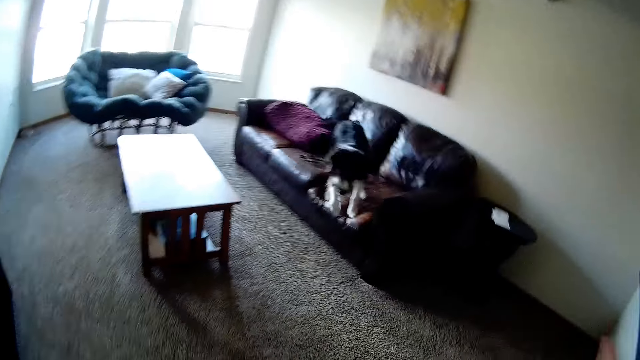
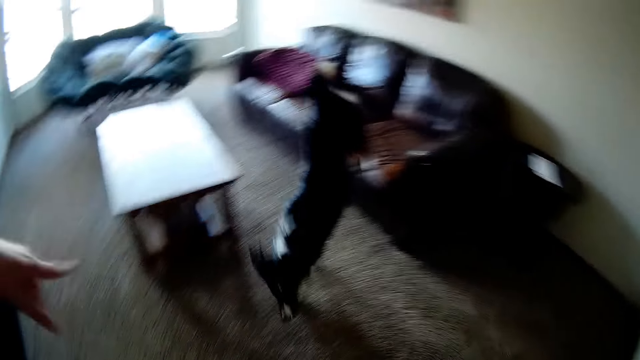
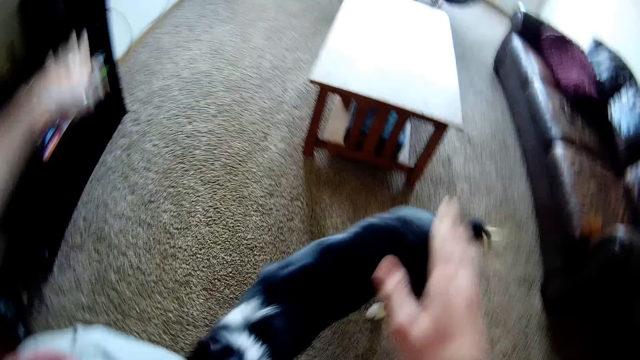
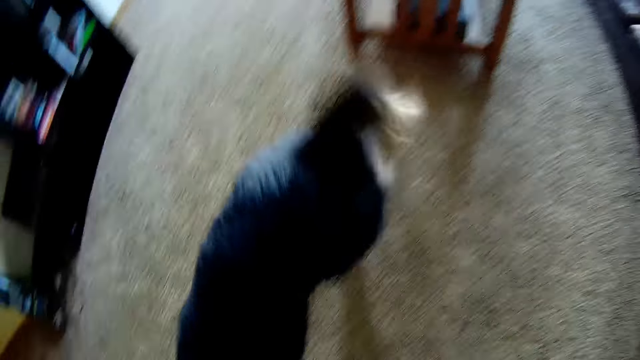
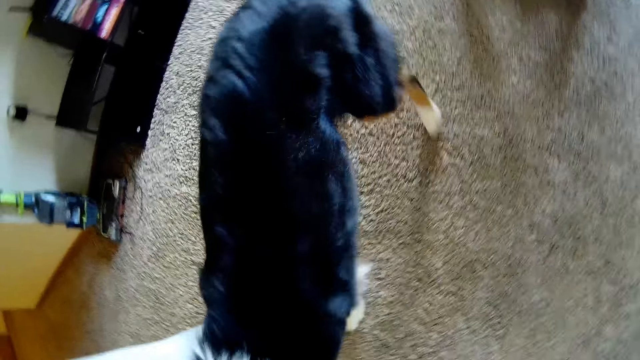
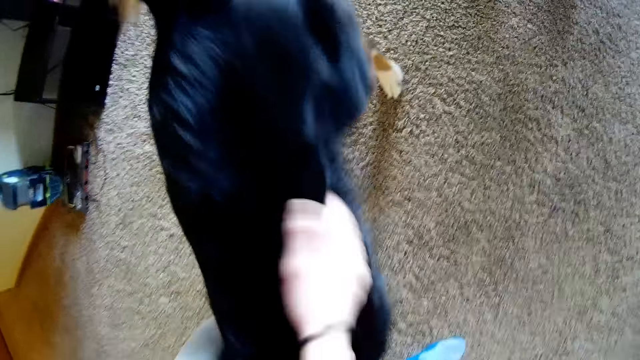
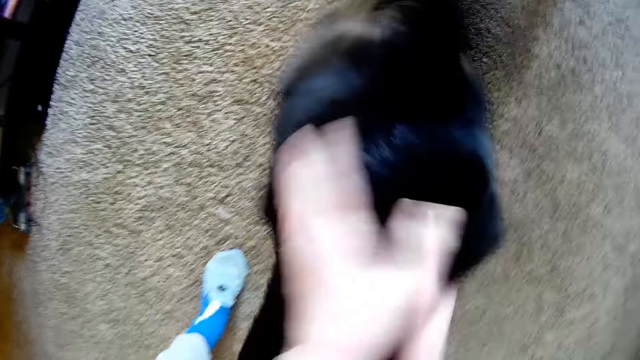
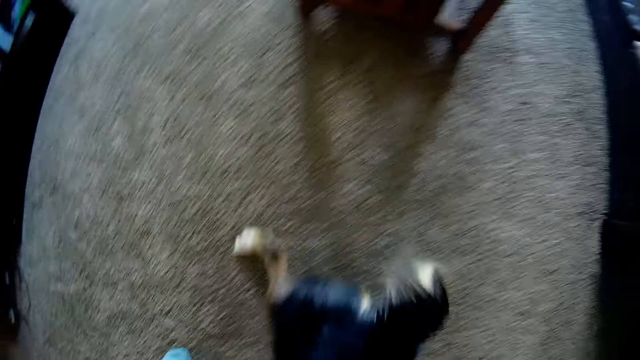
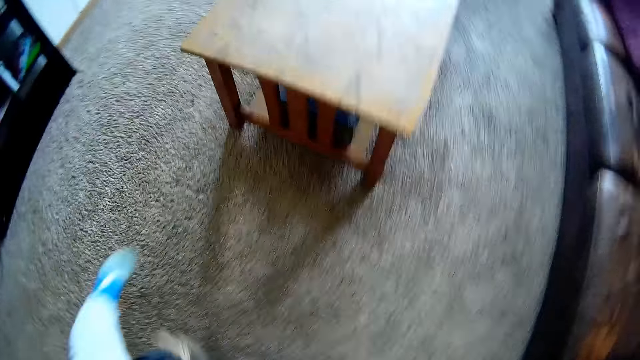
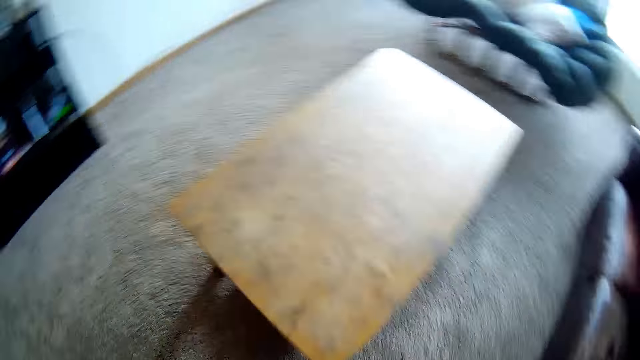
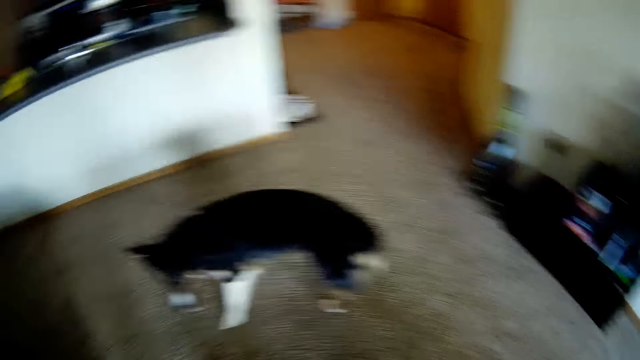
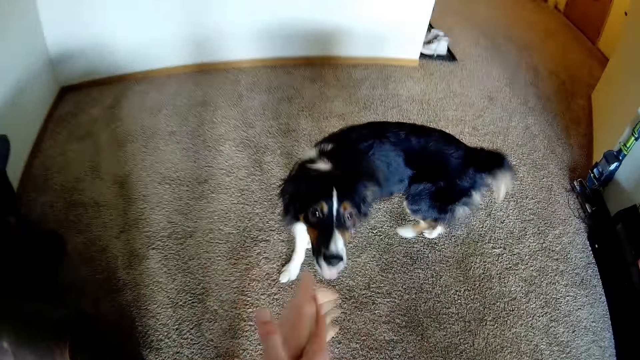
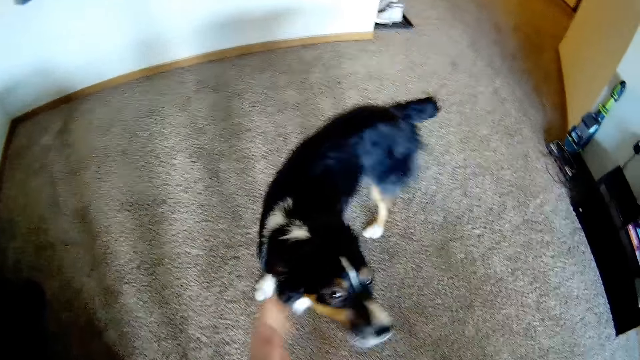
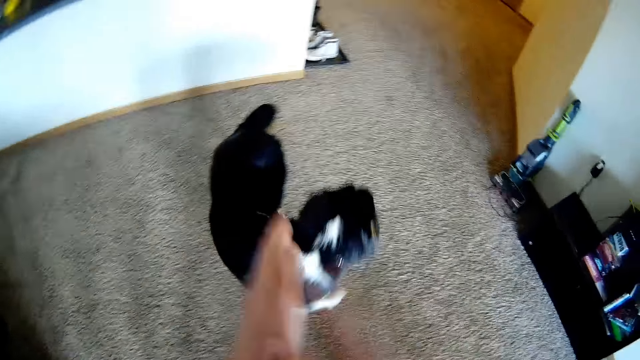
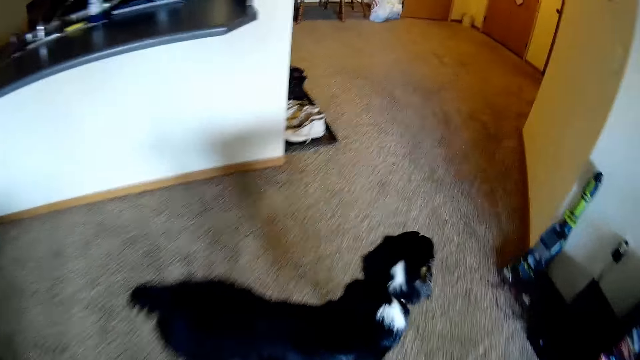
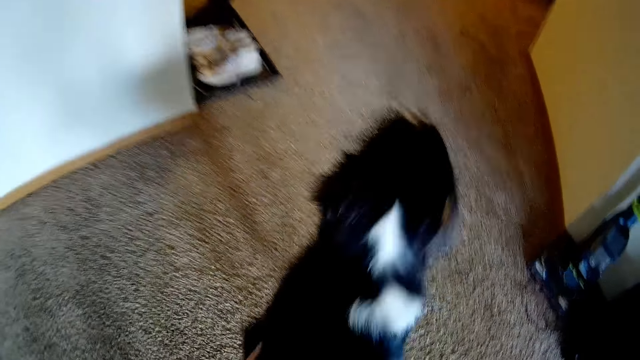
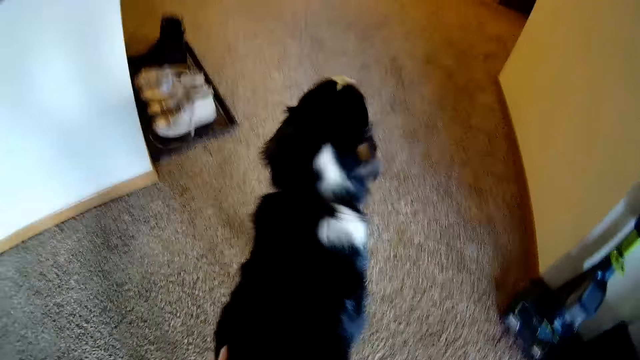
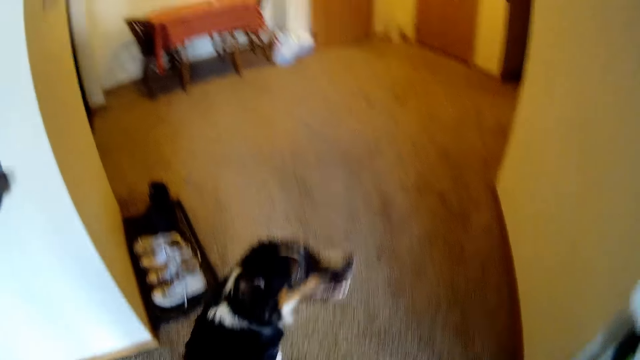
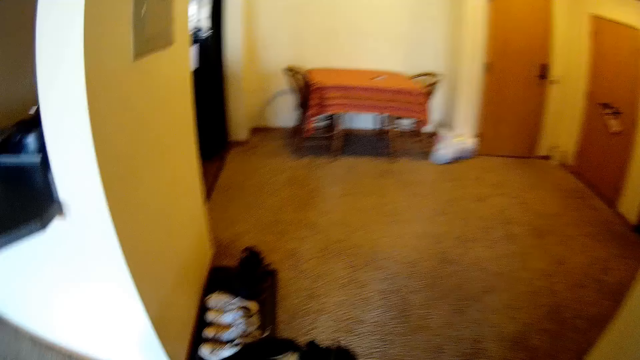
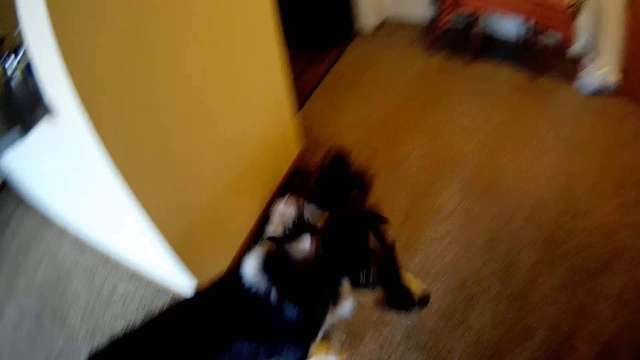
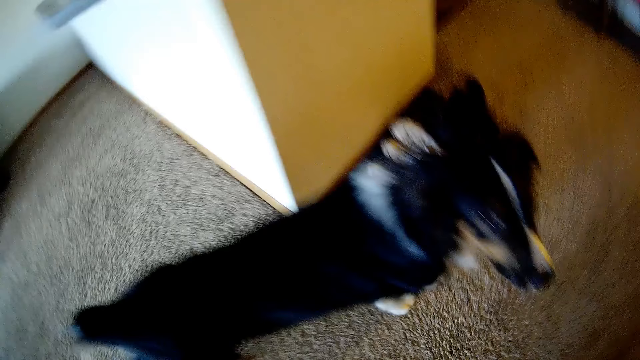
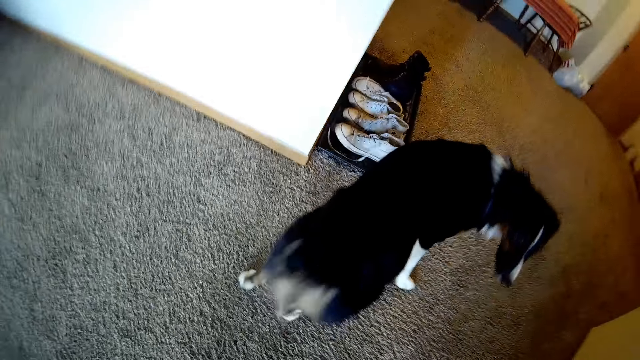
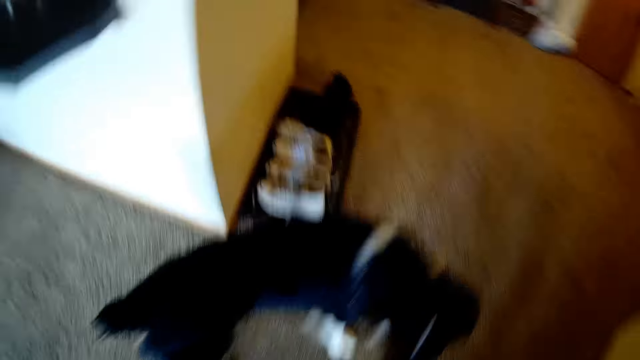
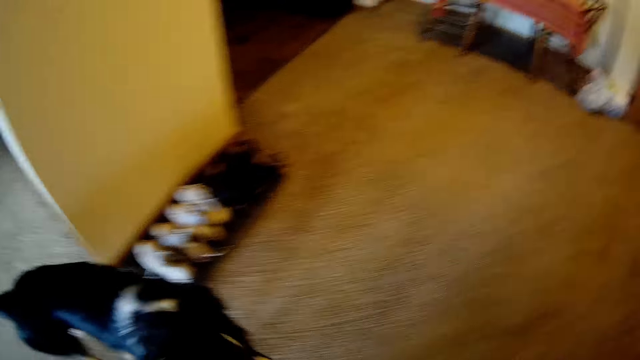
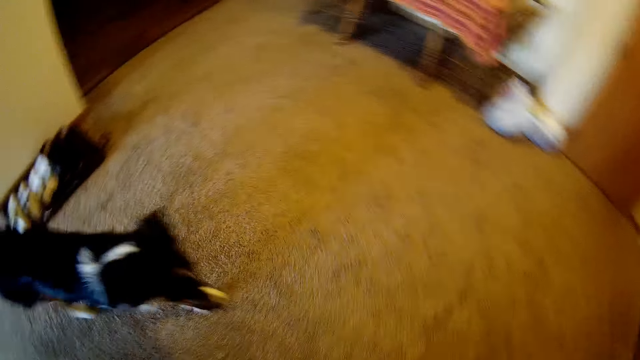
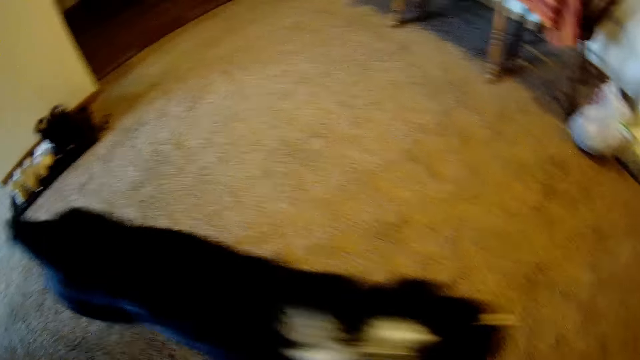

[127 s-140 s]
The camera wearer gestures with hands. They touch the dog. They turn around. They clap hands. They move around.

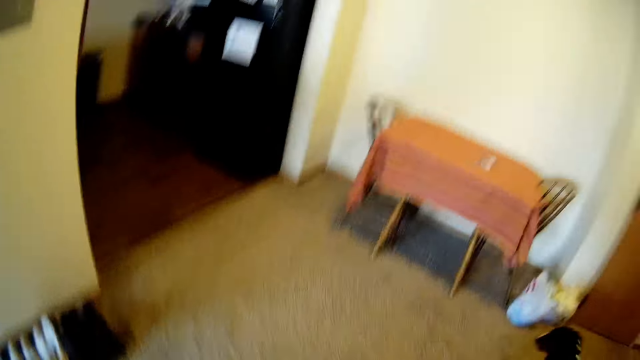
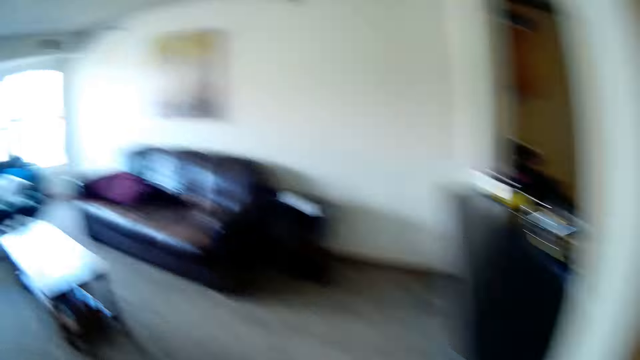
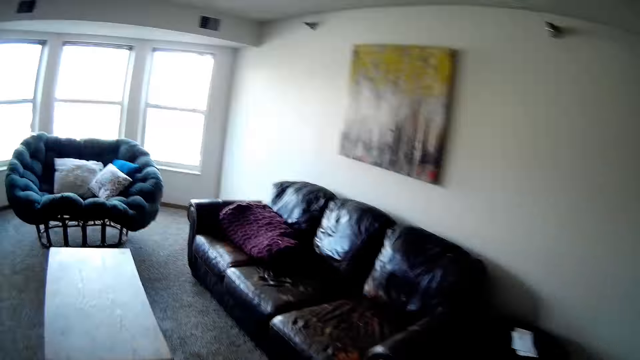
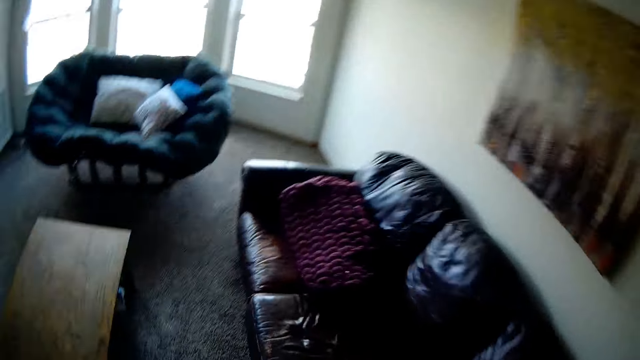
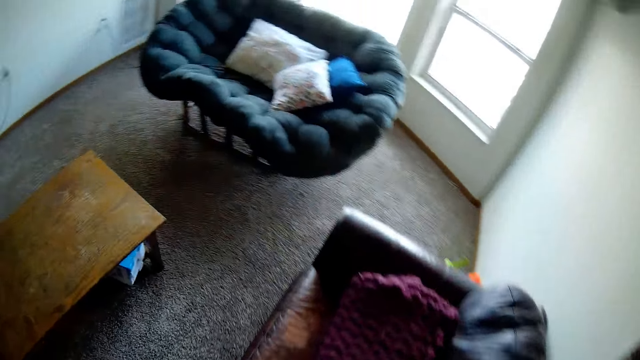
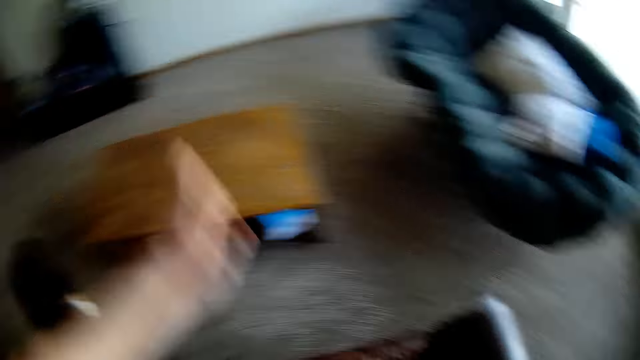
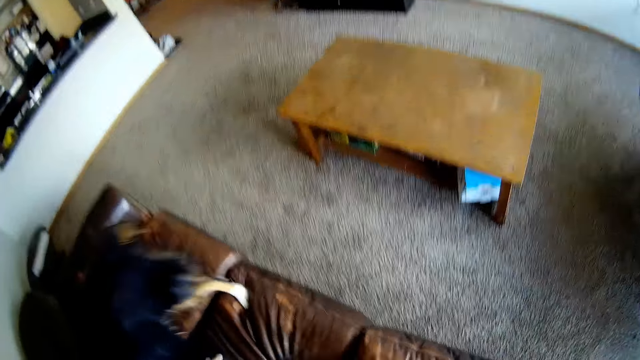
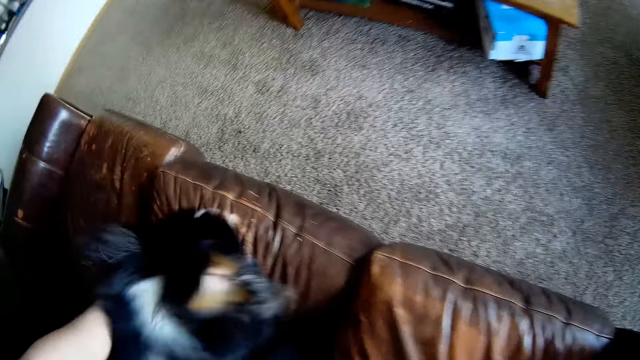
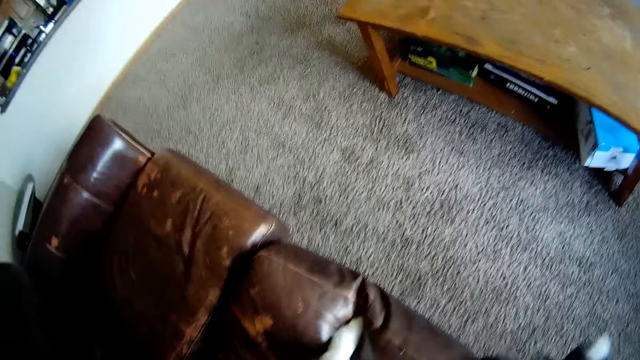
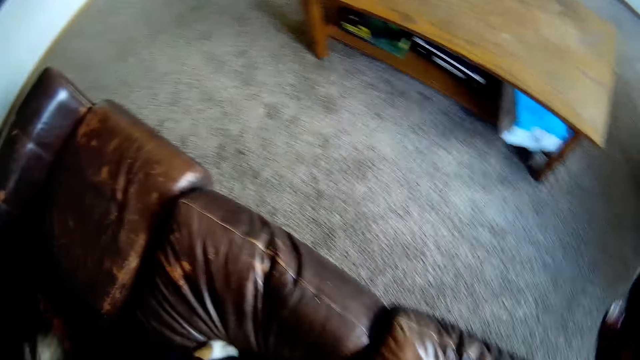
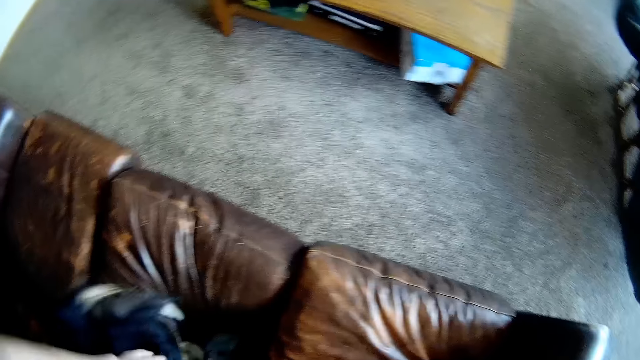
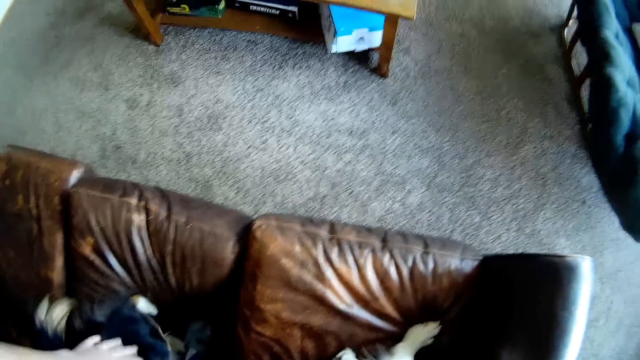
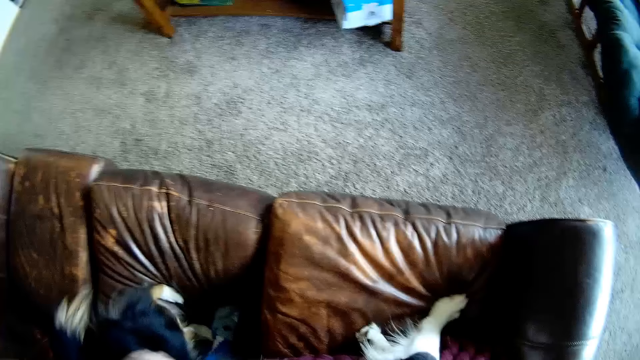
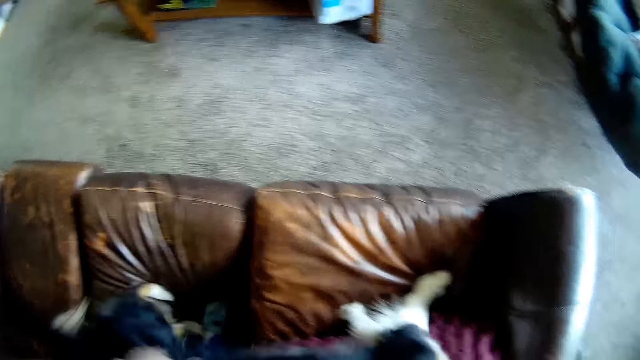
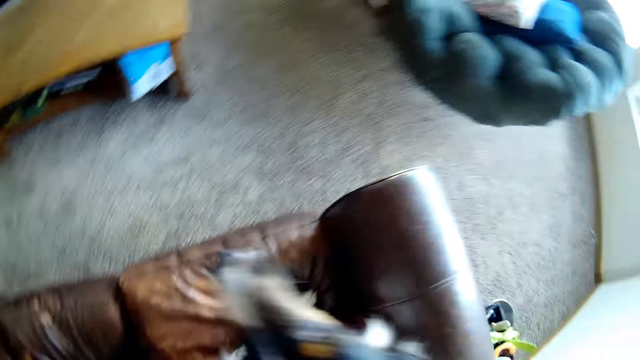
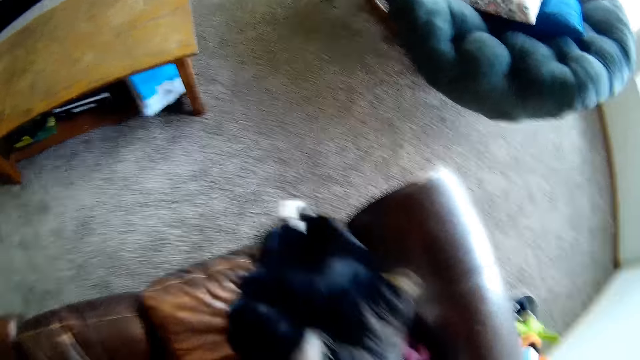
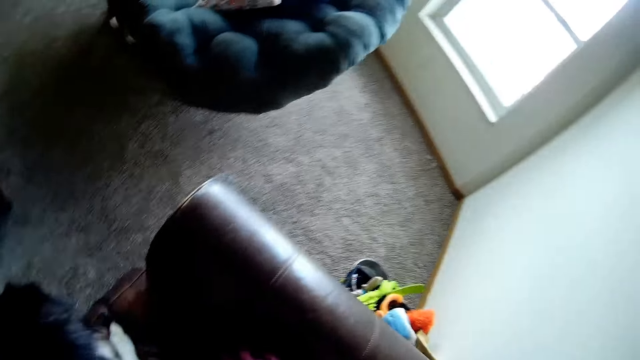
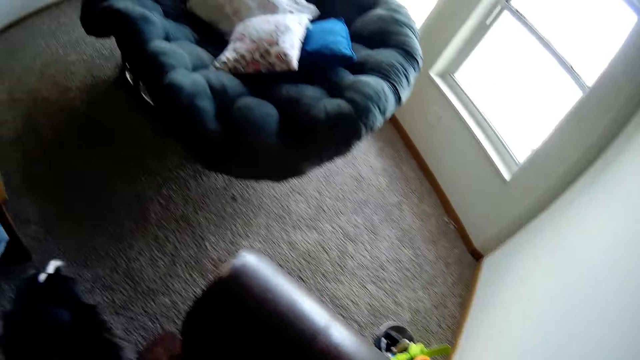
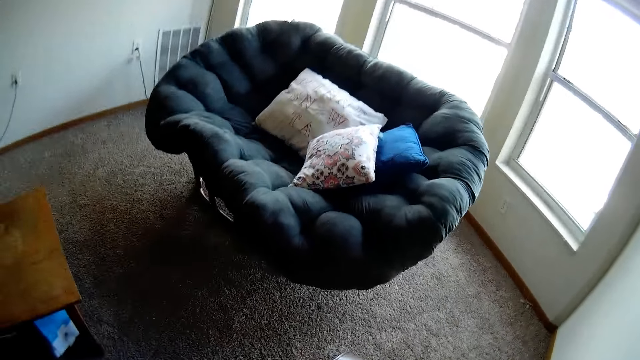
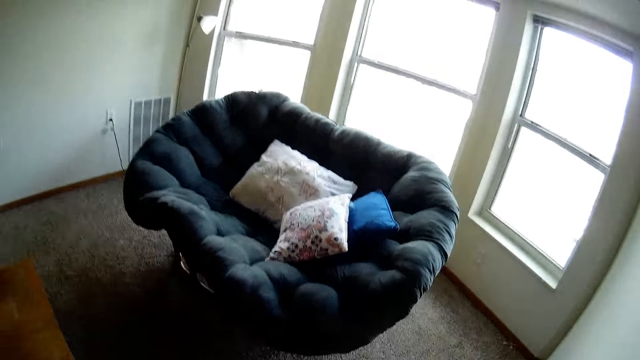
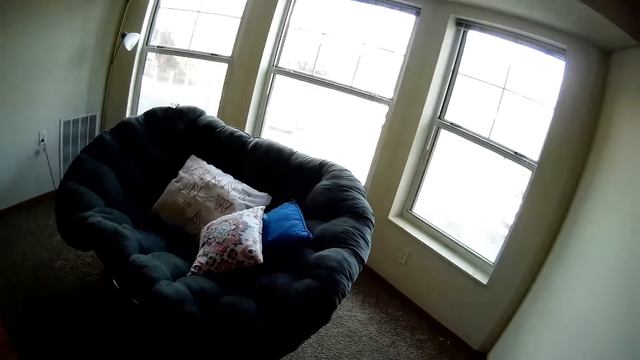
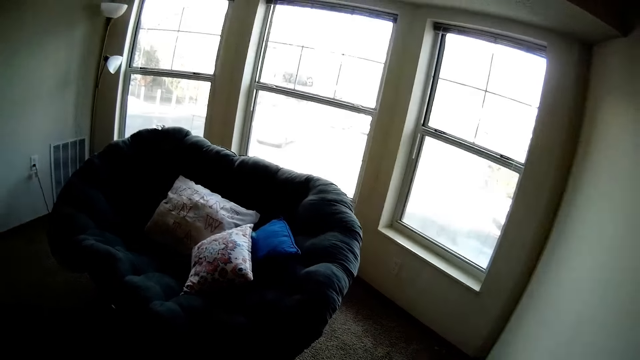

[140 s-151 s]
The camera wearer jumps on a chair. They look around.
